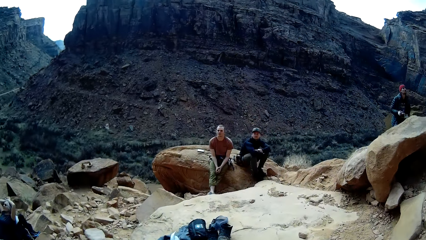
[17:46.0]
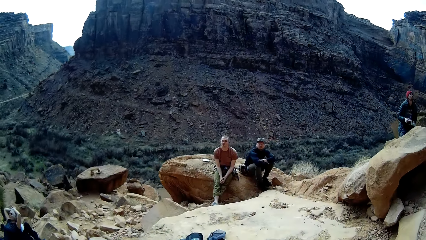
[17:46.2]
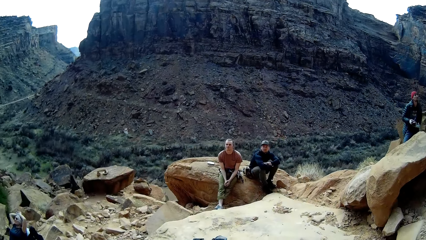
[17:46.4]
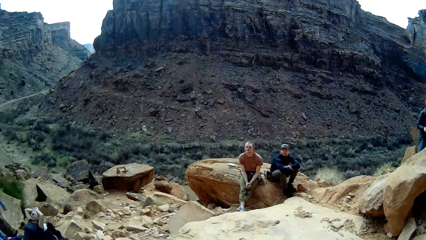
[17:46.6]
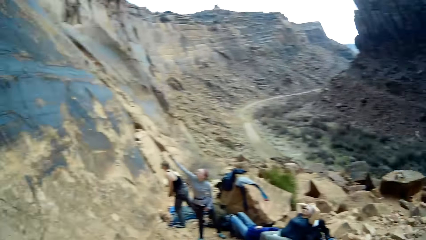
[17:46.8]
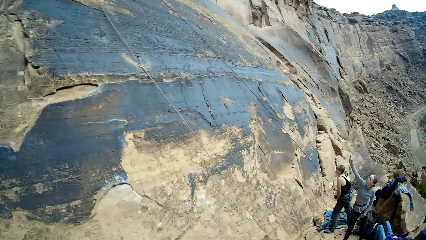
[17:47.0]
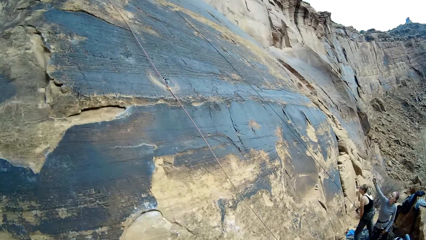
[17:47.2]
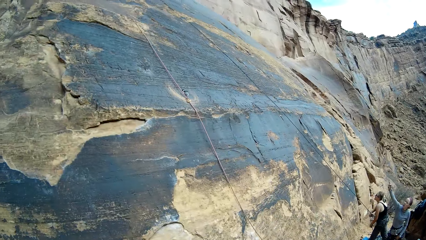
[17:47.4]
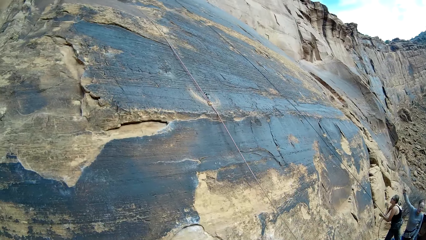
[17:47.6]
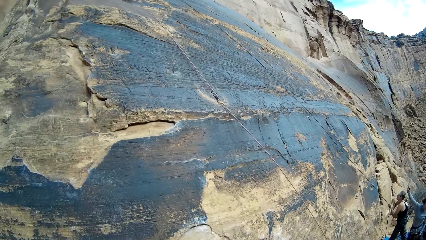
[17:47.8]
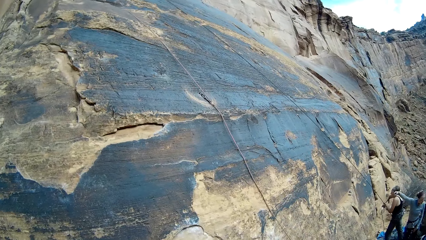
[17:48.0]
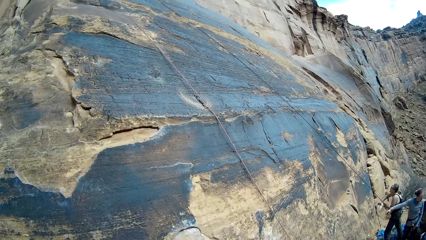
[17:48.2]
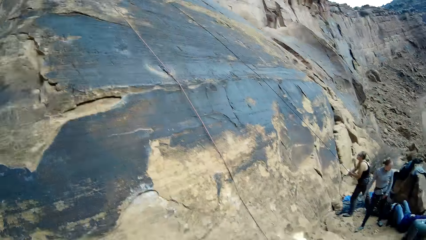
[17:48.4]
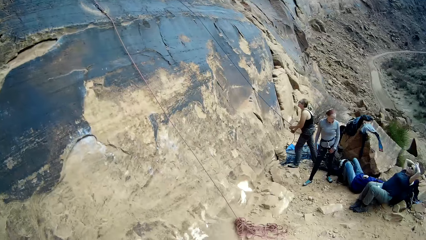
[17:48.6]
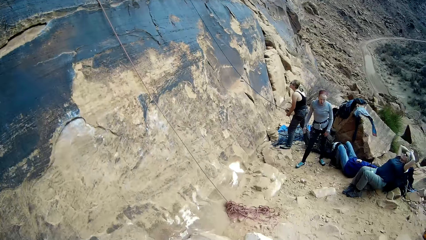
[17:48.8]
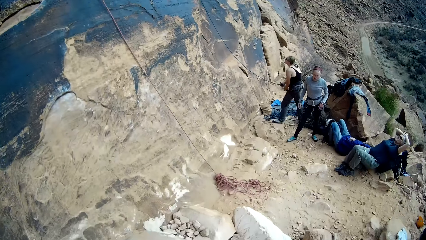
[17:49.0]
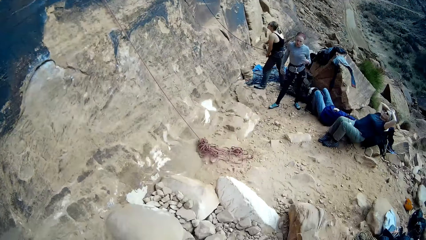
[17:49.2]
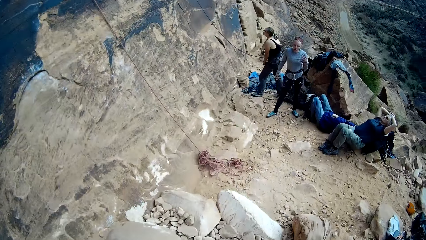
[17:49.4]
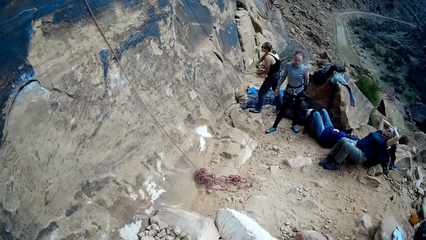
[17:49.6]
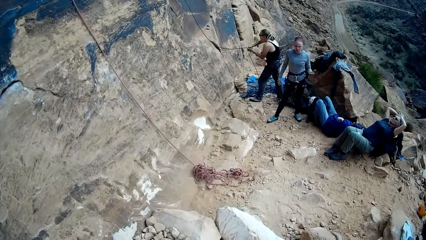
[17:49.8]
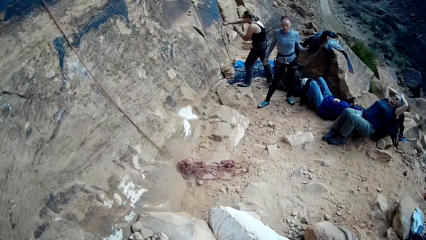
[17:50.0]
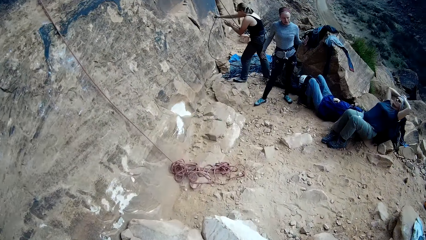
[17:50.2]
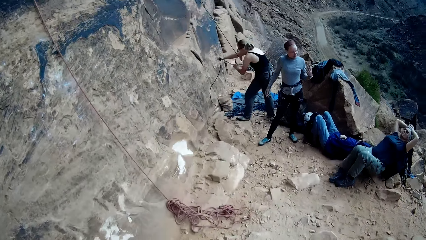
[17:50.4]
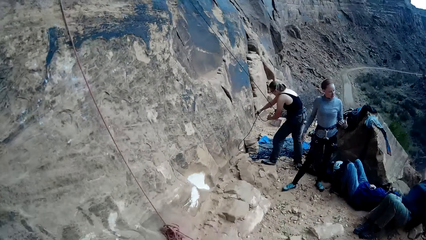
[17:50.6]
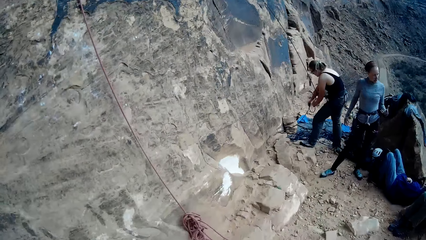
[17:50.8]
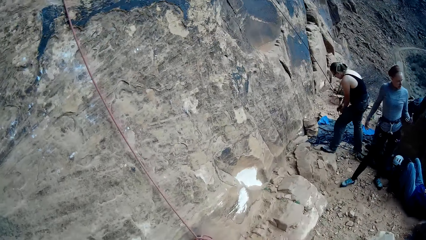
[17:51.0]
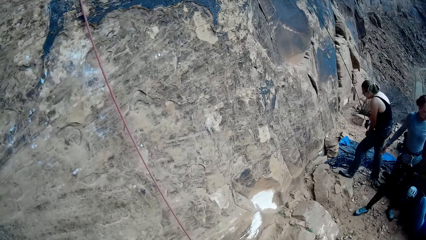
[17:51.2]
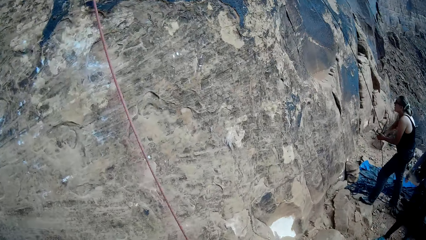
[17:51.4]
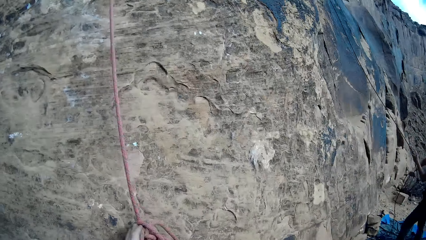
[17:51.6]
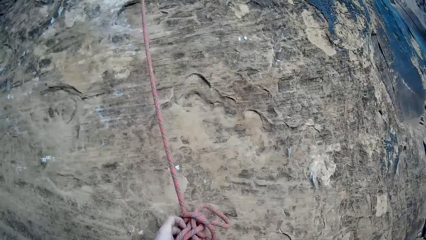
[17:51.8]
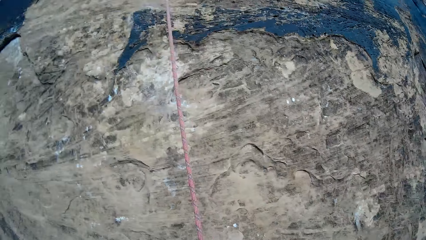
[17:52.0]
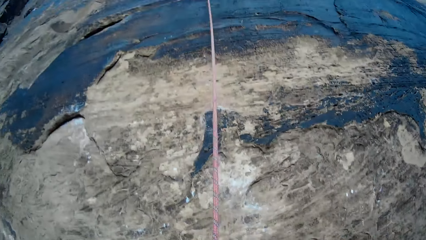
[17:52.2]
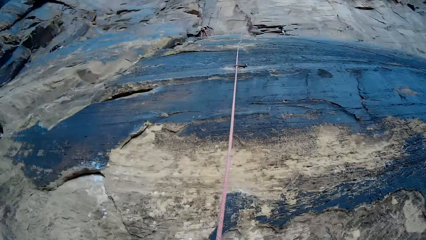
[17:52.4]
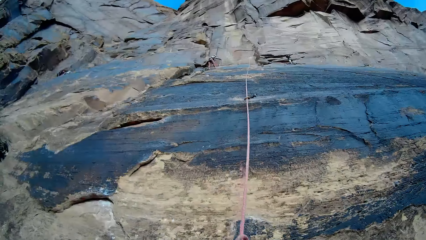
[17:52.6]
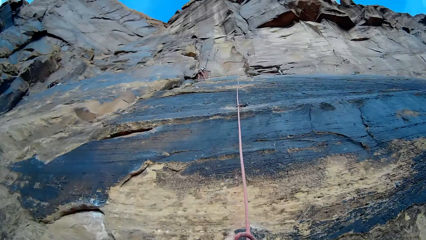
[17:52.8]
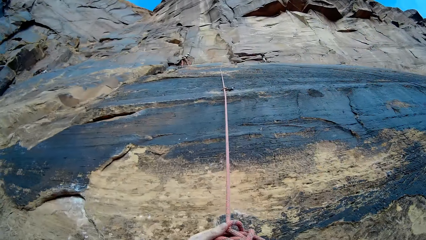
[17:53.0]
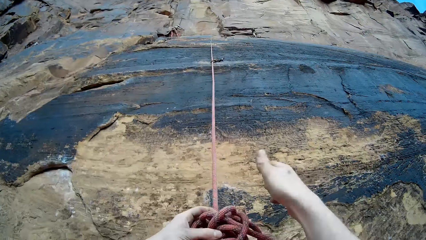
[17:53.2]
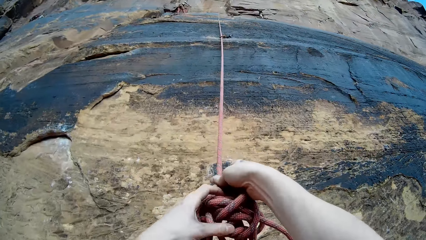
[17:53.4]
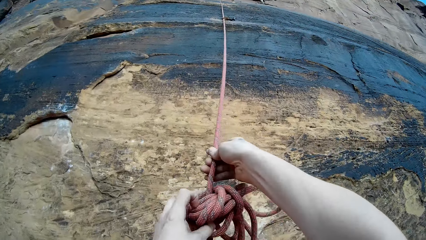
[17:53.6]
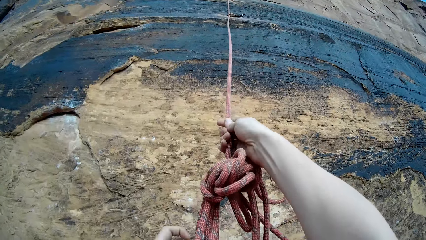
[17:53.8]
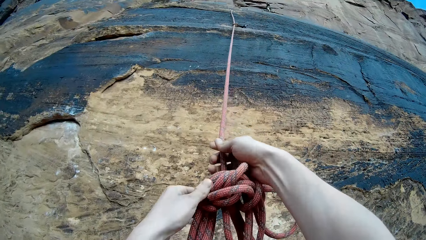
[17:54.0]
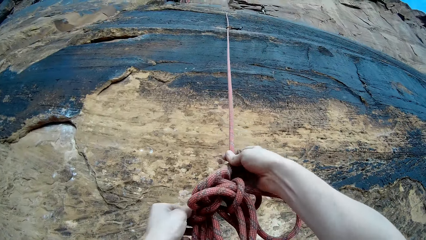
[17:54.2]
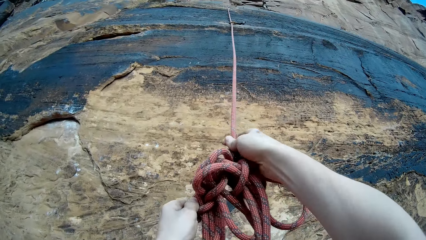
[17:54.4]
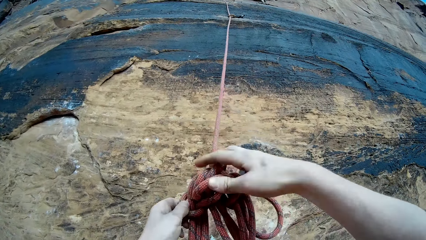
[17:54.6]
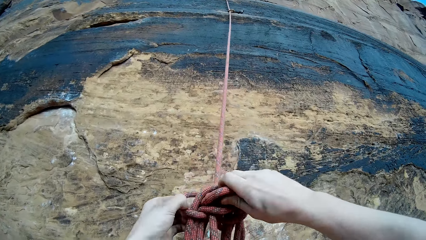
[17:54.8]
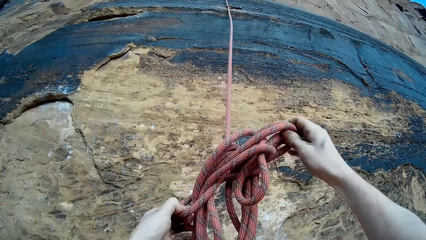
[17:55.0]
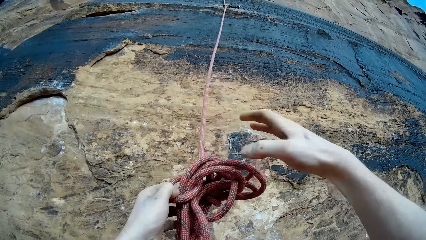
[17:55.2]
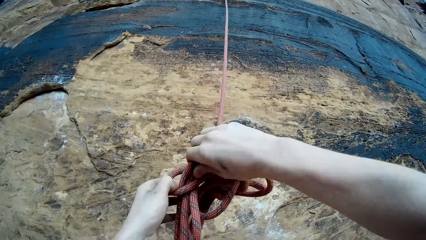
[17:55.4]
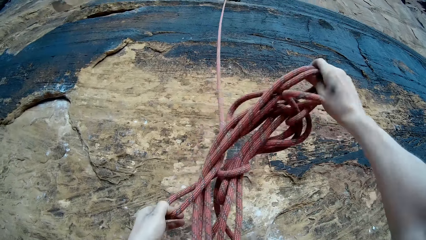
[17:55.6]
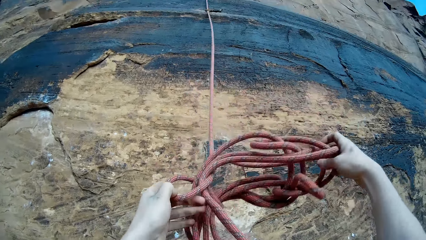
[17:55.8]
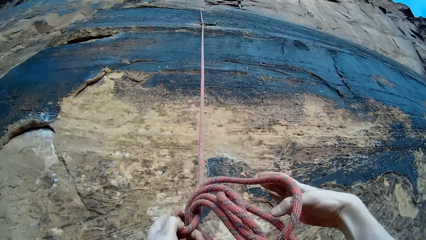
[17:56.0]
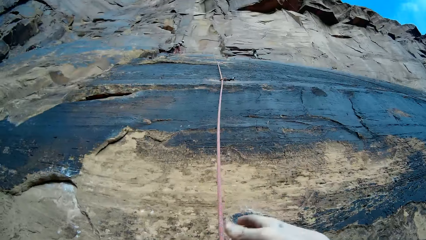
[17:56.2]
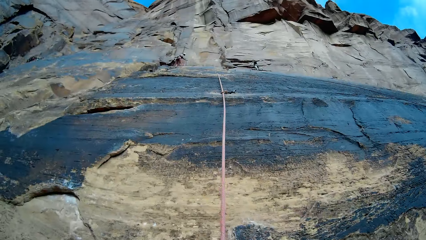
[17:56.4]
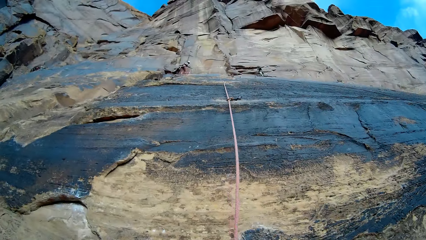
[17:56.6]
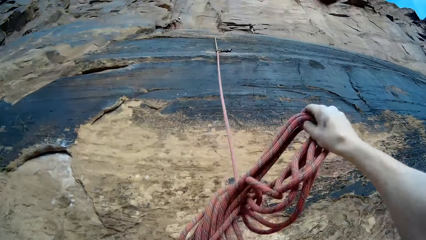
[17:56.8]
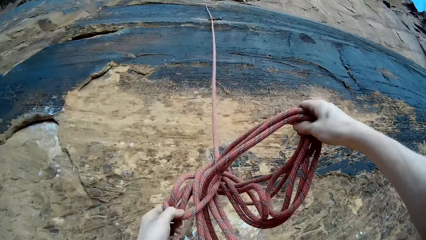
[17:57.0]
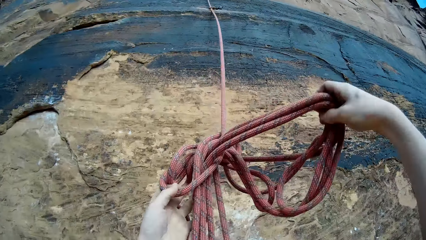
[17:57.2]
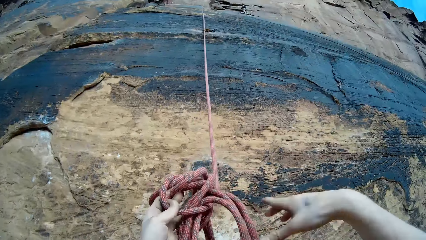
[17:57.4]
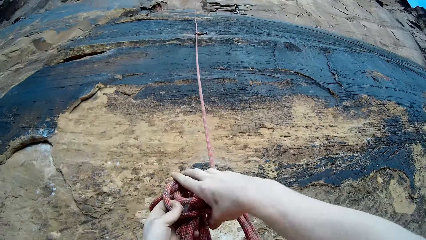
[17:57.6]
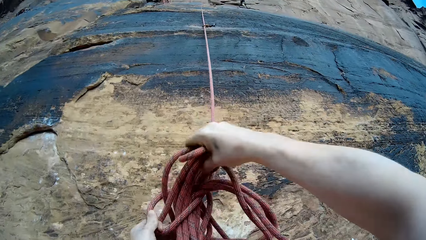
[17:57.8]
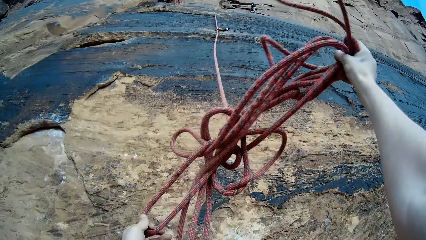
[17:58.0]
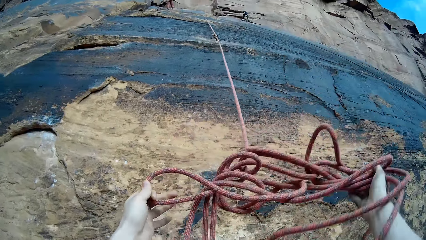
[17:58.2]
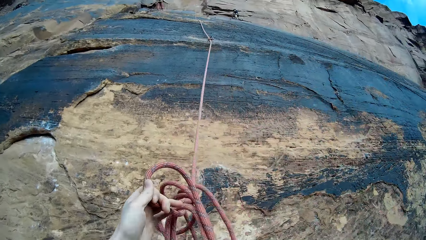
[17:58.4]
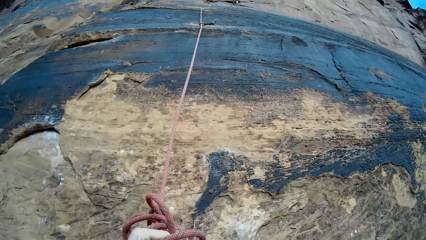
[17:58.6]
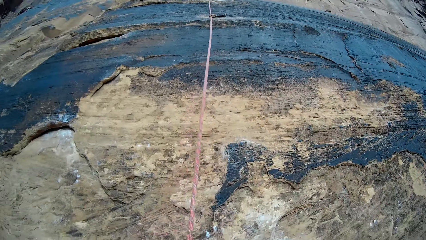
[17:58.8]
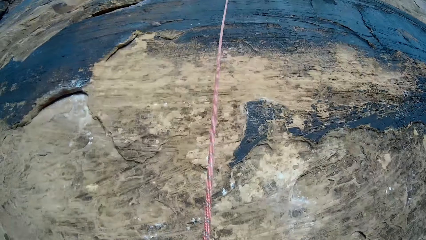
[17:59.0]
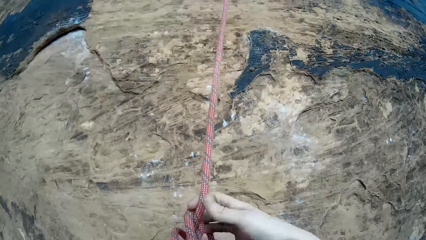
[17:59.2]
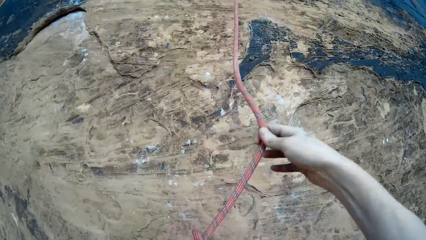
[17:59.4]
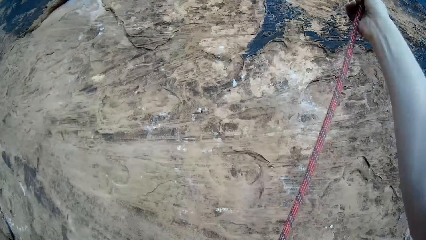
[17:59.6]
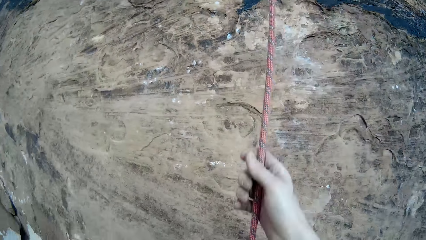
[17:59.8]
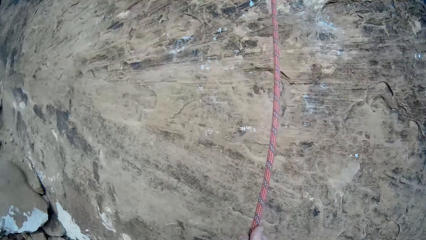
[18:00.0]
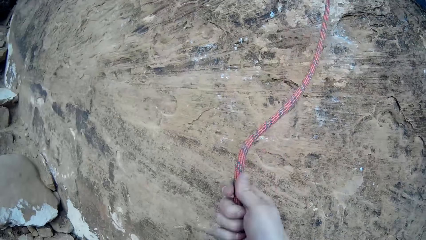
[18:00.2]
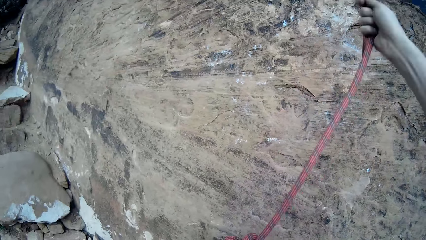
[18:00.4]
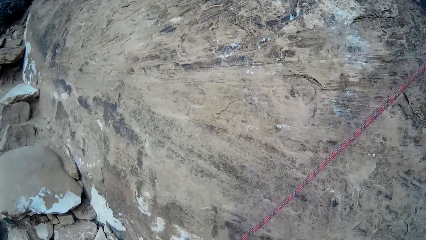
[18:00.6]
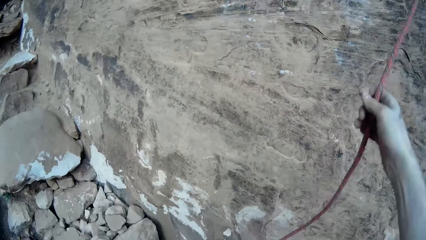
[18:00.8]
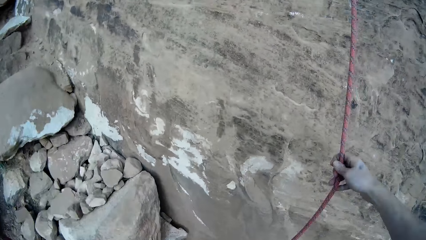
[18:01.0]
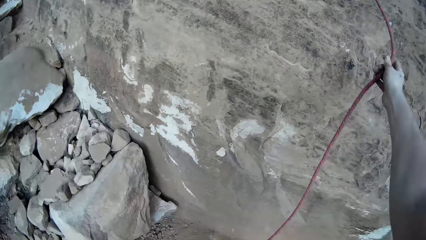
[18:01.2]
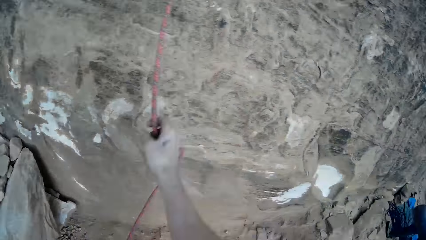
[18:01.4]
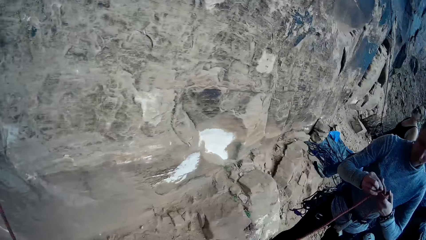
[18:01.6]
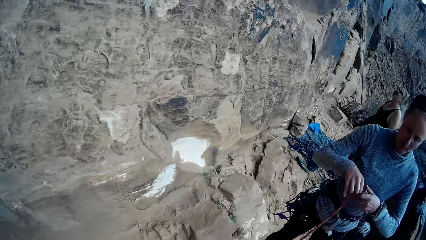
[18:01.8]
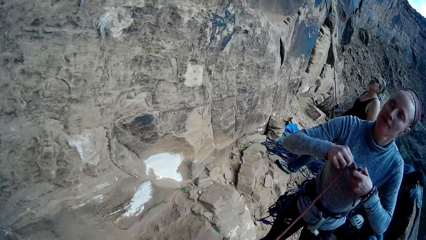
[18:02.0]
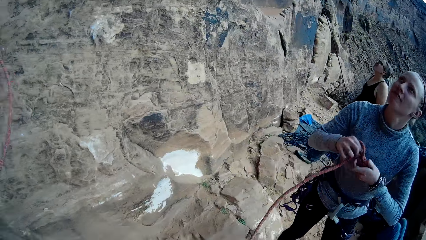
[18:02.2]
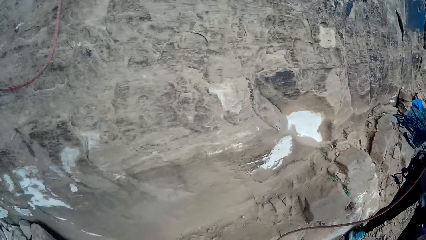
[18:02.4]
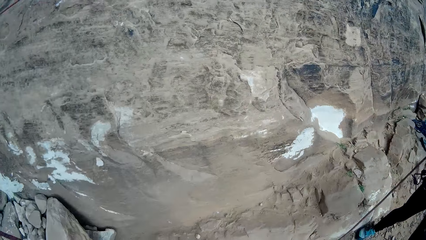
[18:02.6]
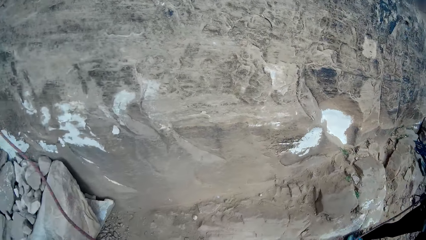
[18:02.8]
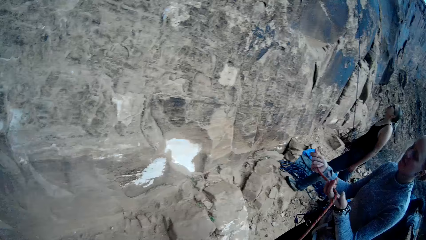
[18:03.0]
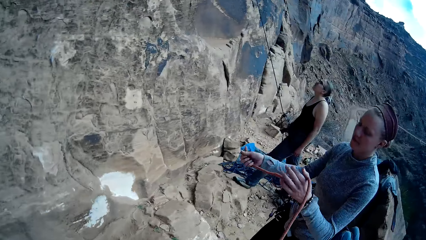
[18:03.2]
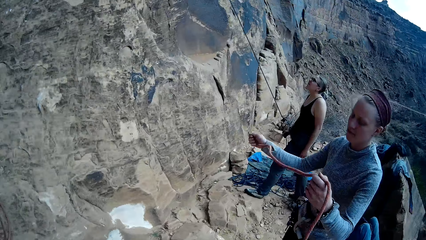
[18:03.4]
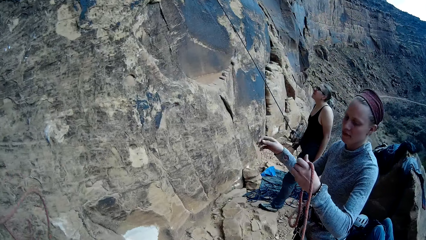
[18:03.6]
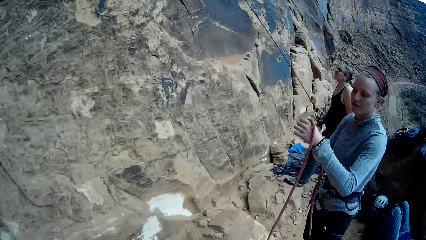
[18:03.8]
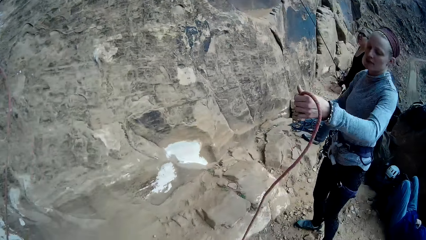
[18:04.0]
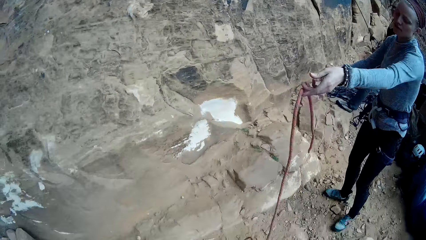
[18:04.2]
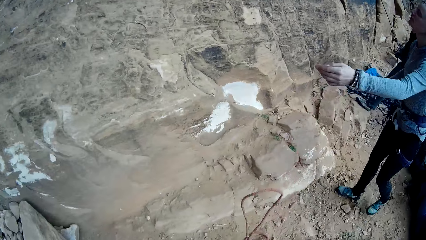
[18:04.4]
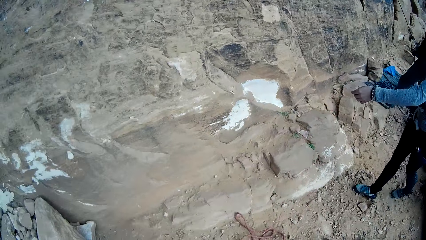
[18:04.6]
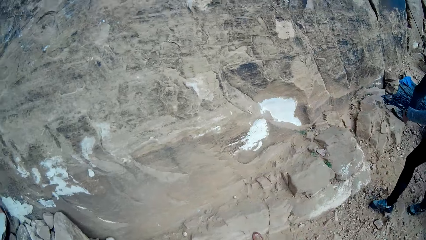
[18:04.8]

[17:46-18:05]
The camera wearer walks. A woman adjusts a rope on the mountain. Another woman points her hand up. The second woman interacts with another woman. The camera wearer untangles the rope. They hold the rope. They pull the rope. They look down. The second woman untangles the rope. She unfolds the rope. She drops the rope on the ground.
